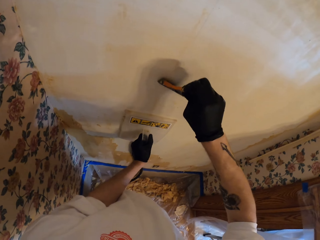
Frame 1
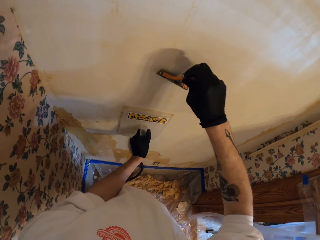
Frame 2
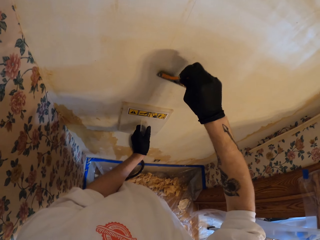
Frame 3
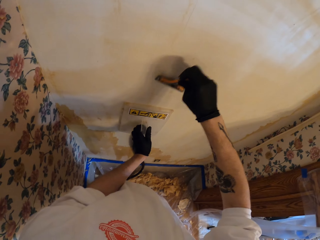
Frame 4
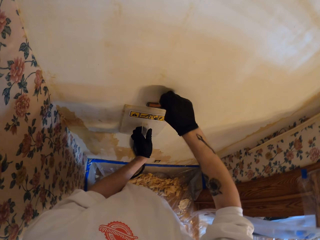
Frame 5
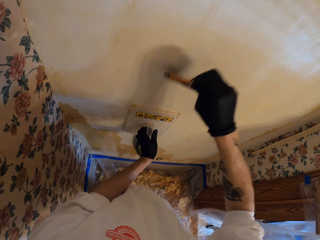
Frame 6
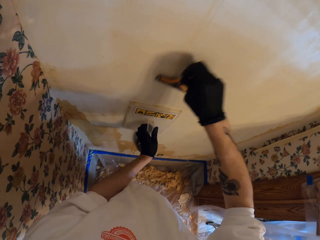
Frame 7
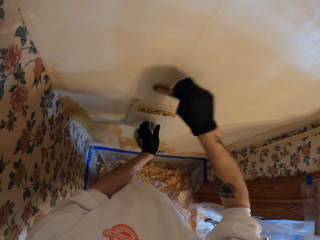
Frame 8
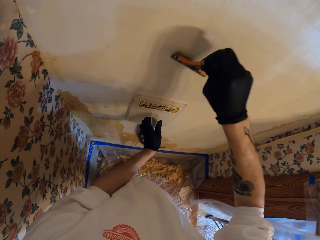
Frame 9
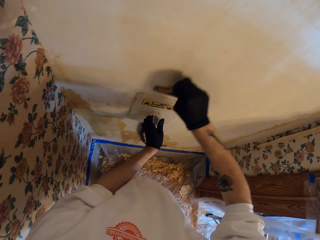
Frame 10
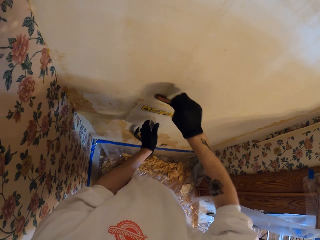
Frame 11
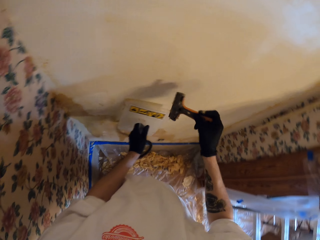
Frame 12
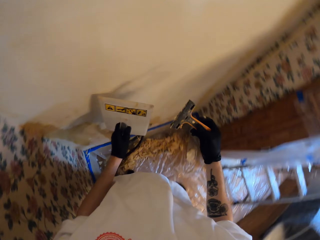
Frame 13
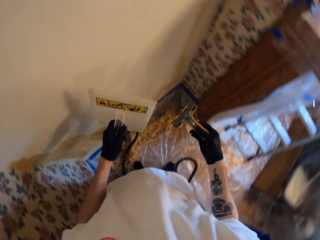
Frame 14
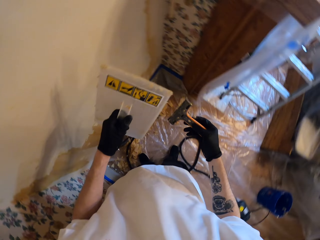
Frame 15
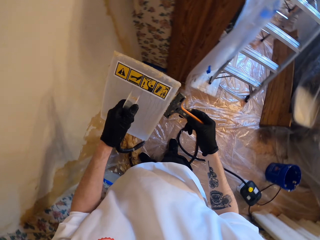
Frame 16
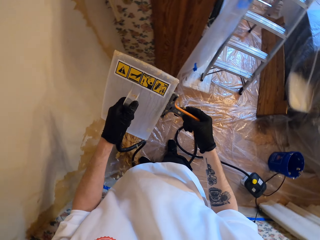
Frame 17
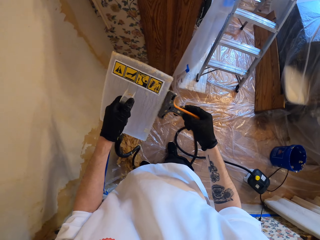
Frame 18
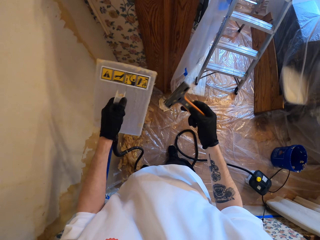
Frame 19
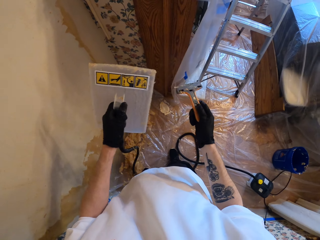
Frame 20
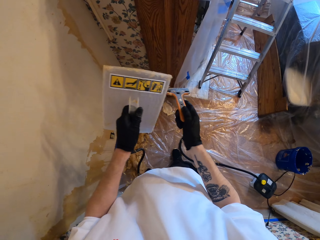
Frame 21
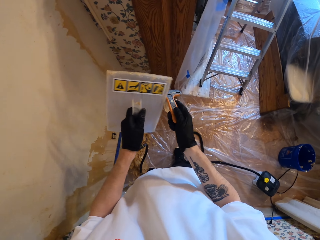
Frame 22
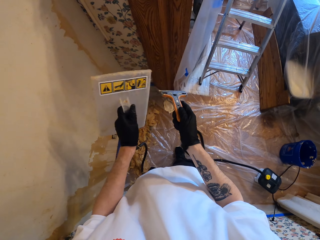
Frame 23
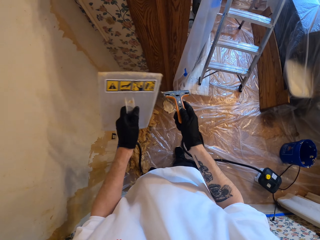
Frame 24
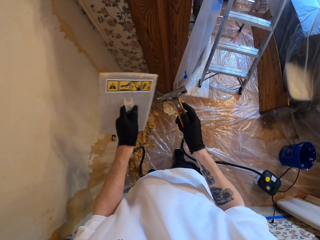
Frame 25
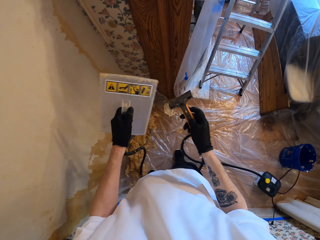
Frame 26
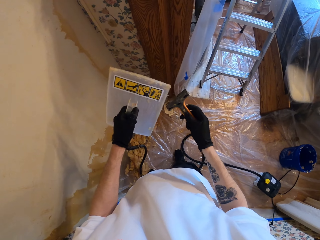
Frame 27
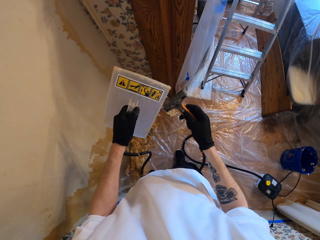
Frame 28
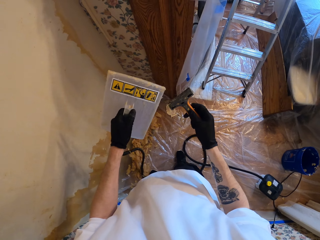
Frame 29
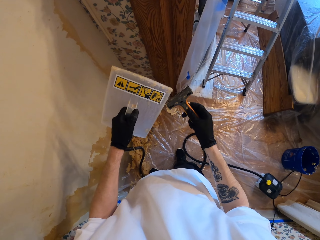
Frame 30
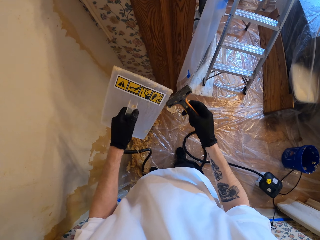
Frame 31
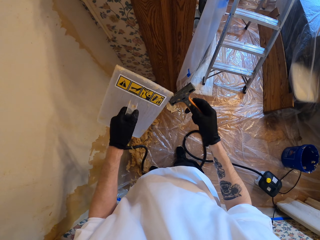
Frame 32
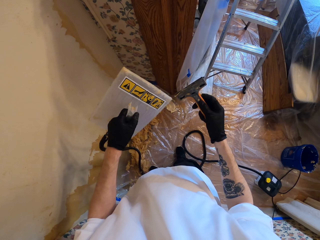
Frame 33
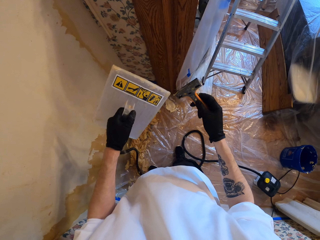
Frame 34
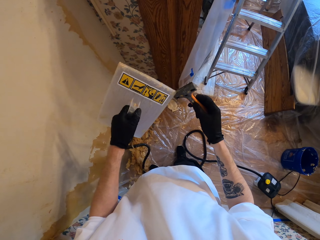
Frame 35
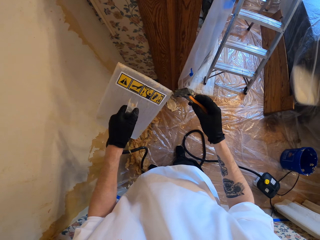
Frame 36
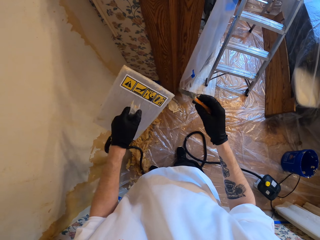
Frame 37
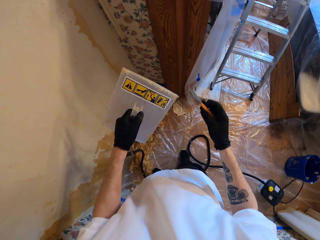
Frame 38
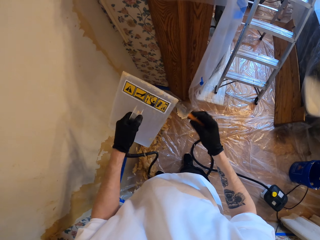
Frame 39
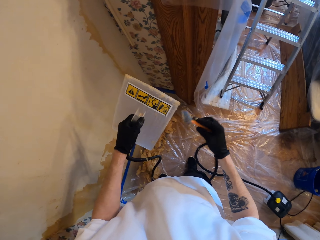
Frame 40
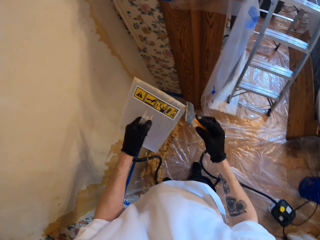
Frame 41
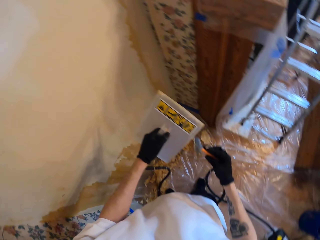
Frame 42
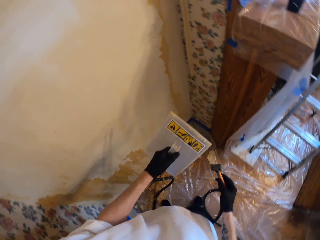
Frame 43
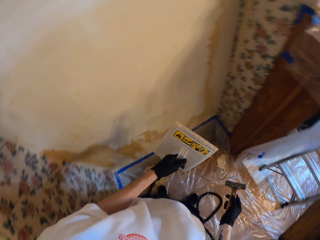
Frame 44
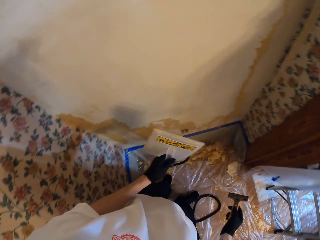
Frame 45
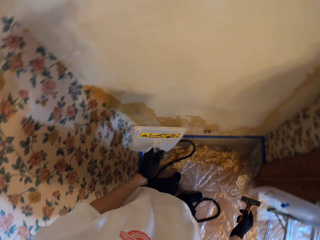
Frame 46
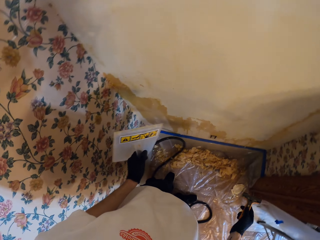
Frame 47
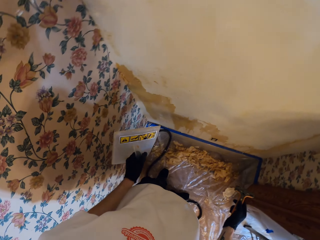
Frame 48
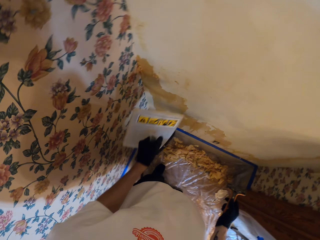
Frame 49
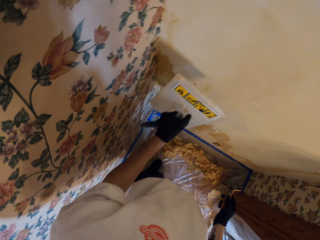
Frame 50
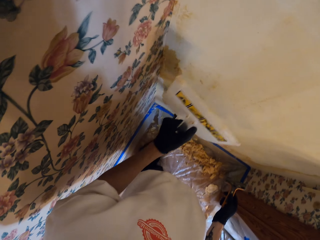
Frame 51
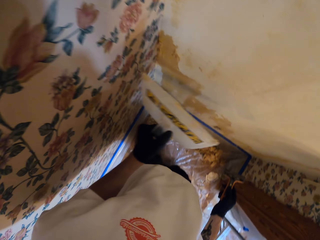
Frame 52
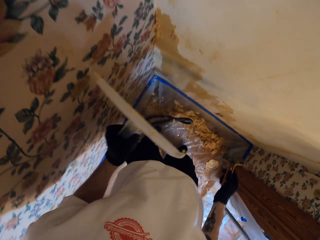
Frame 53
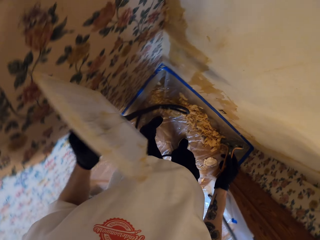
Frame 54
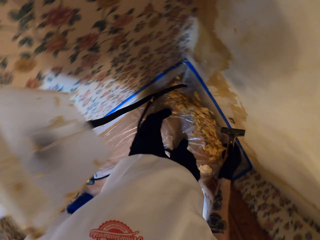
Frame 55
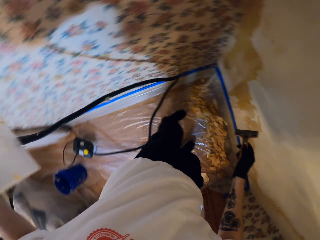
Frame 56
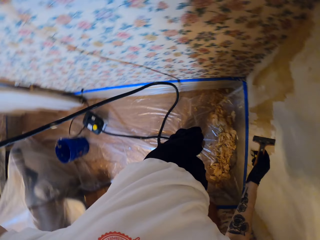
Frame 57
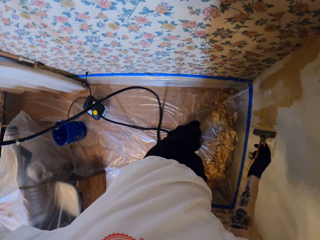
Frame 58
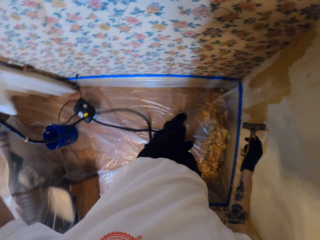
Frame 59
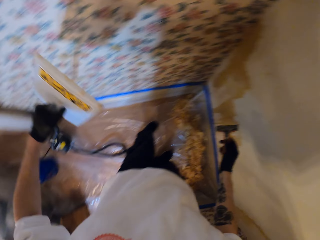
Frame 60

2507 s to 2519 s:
The camera wearer lifts a wallpaper steamer plate. They wipe a putty knife. They remove wallpaper from the scraper. They wipe the wallpaper steamer plate. They turn around. They pull the wallpaper steamer hose.

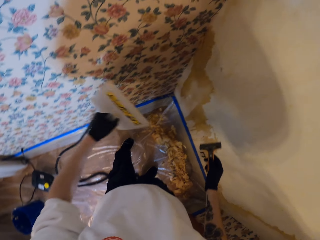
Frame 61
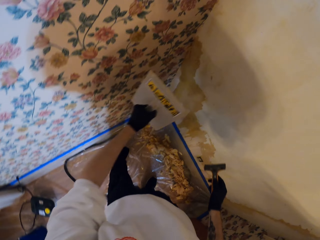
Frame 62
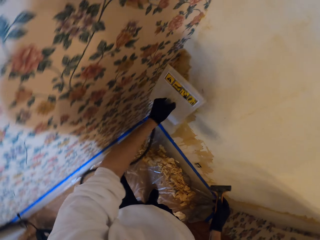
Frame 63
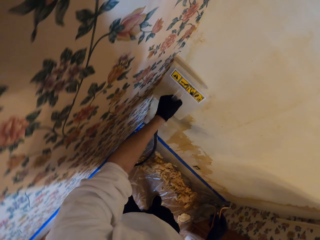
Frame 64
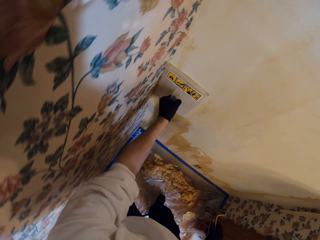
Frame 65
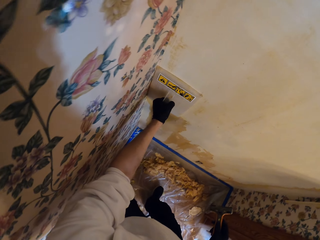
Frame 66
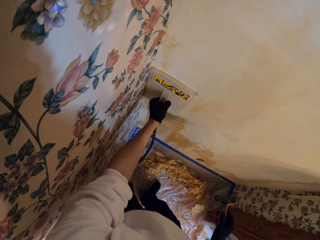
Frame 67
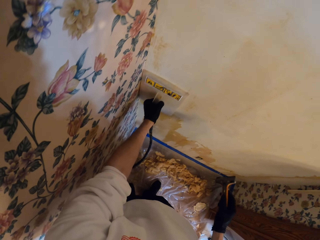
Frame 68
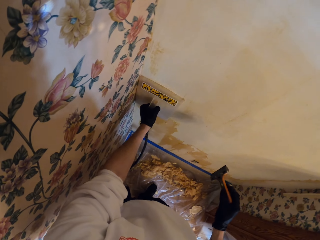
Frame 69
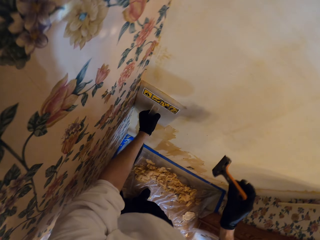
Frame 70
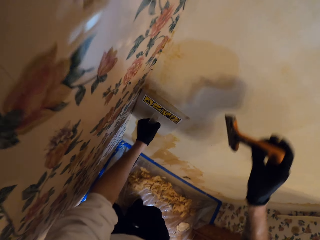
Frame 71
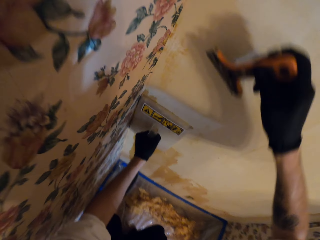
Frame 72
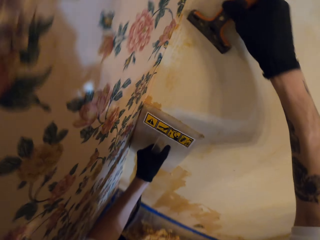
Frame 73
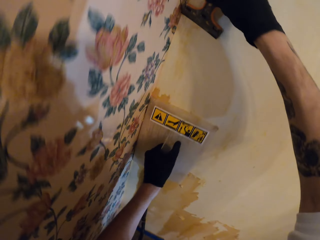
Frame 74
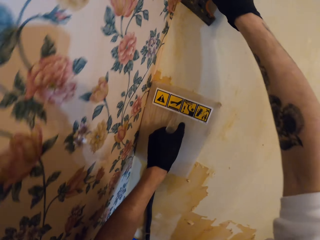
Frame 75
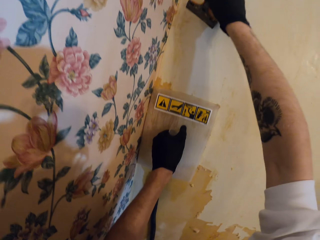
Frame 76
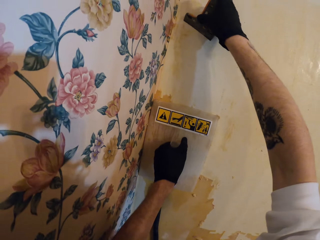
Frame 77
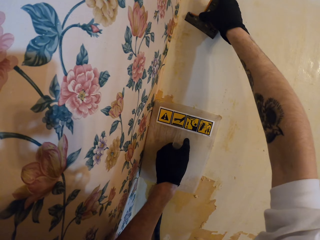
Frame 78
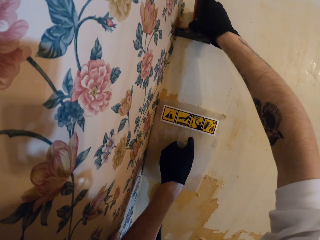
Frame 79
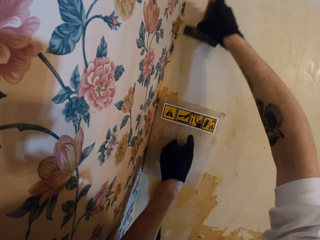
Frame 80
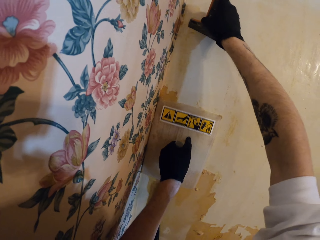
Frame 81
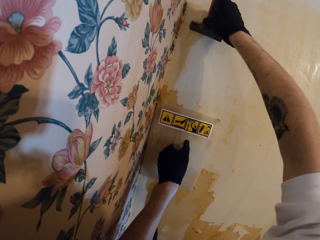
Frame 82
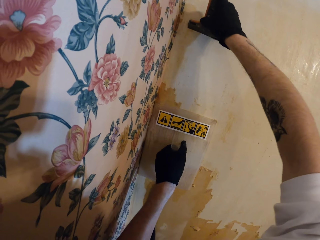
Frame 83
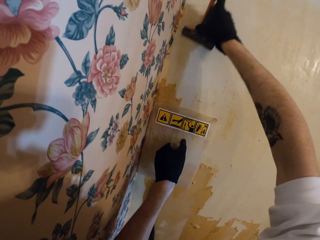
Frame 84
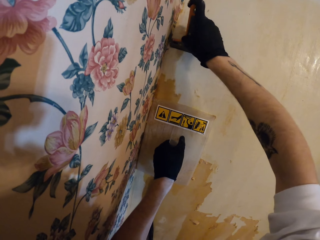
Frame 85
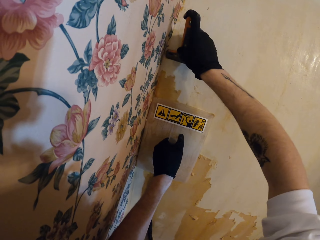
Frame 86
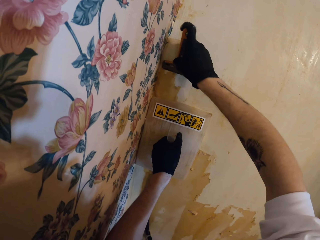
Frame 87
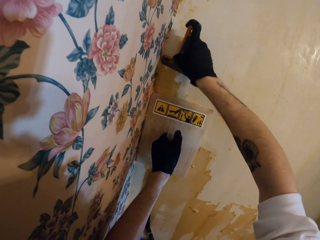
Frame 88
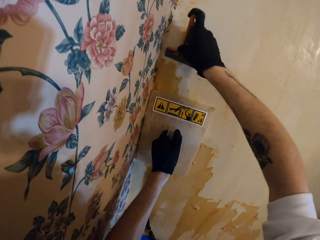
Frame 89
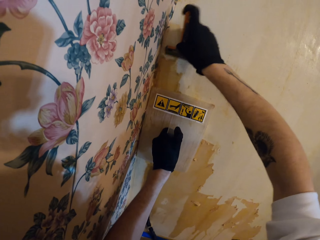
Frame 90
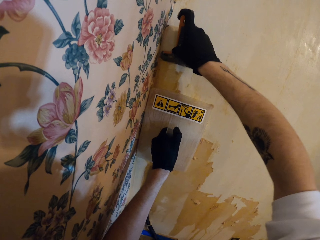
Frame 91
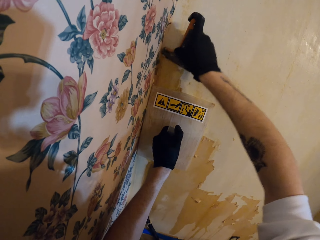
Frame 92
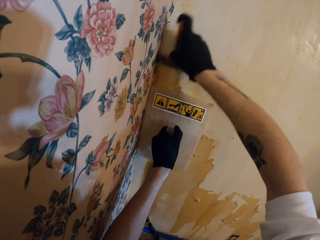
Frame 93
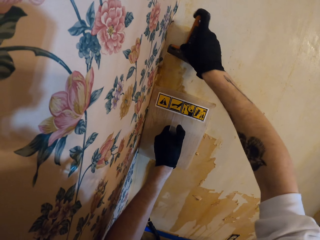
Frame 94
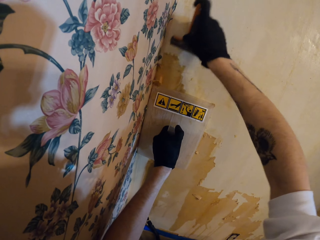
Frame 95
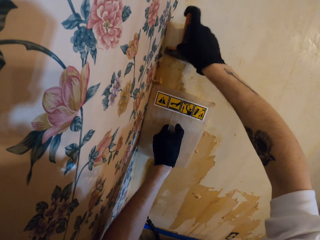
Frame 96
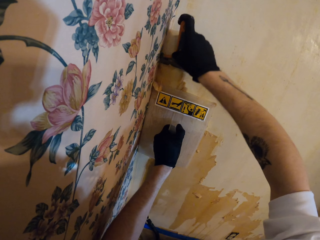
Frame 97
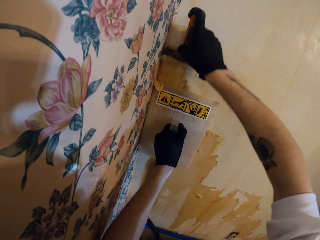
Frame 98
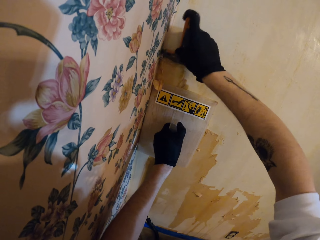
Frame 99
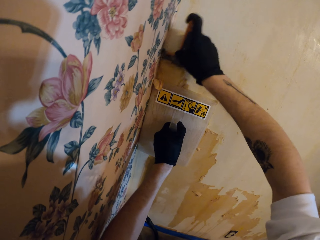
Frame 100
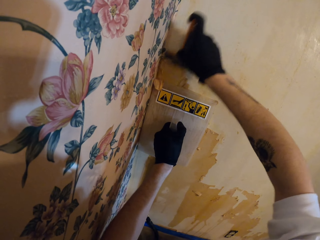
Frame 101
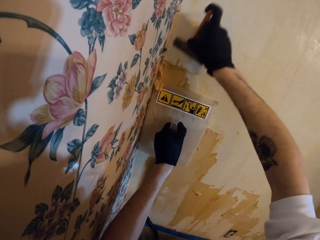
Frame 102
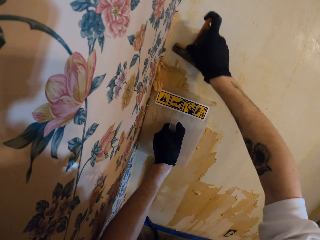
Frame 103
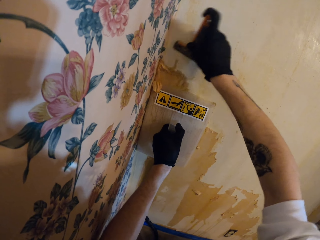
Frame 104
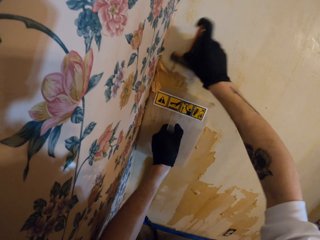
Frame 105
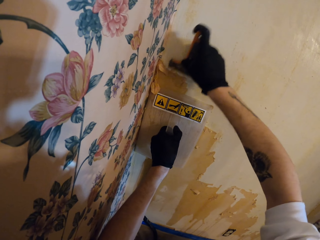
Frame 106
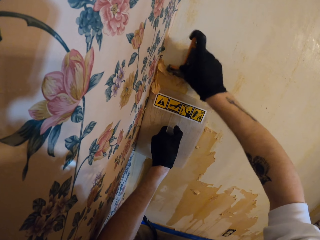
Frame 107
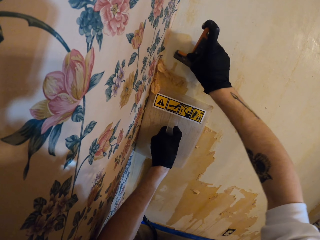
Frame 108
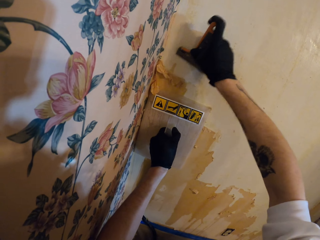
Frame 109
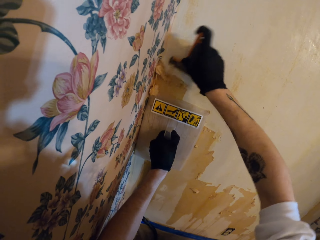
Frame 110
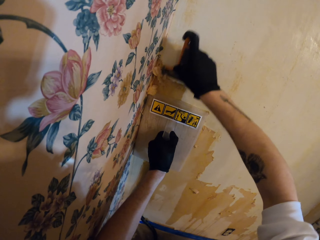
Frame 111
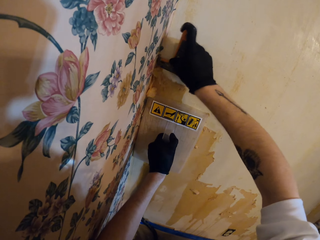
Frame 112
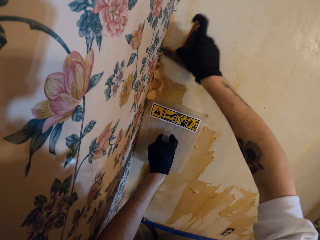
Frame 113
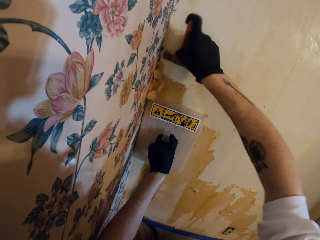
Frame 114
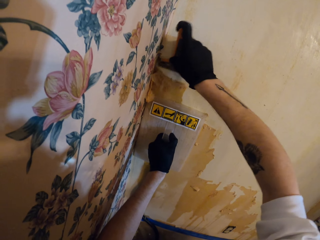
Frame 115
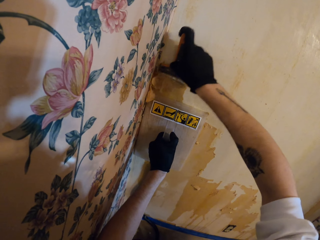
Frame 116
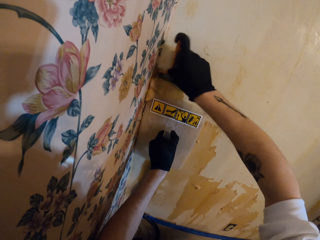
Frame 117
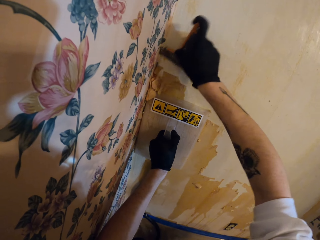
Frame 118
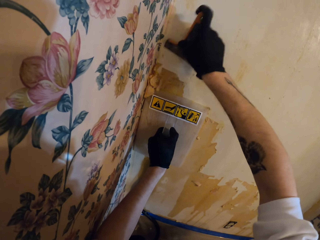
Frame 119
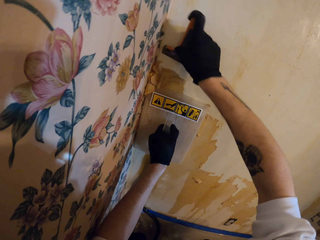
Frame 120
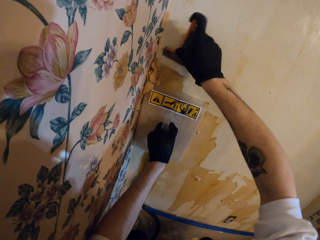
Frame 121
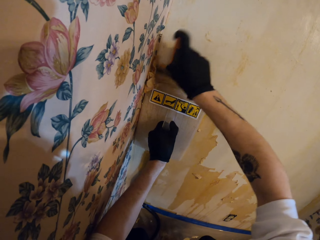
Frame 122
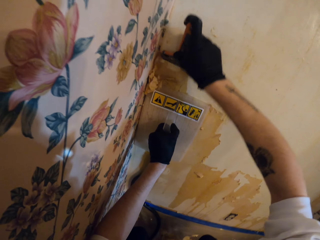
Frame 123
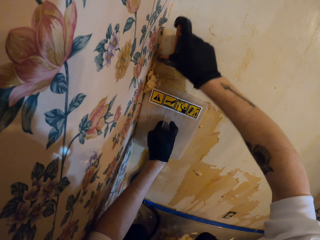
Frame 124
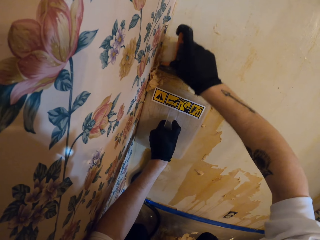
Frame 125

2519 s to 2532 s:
The camera wearer places a wallpaper steamer plate on a wall. They remove wallpaper with the wallpaper remover. They scrape the wallpaper. They remove the wallpaper with the scraper. They slide the wallpaper steamer plate on the wall.
